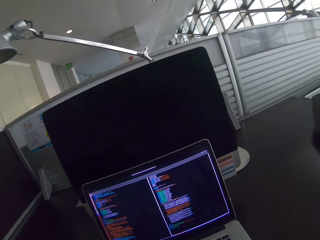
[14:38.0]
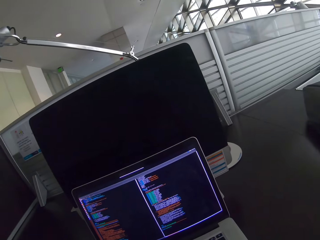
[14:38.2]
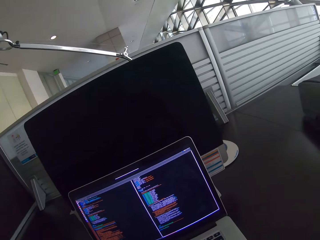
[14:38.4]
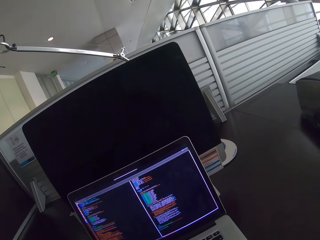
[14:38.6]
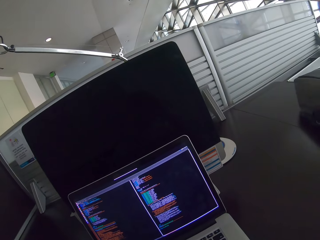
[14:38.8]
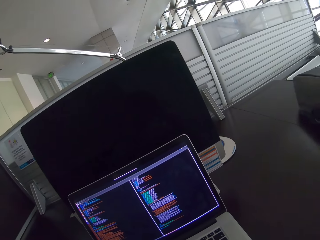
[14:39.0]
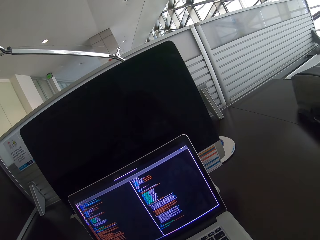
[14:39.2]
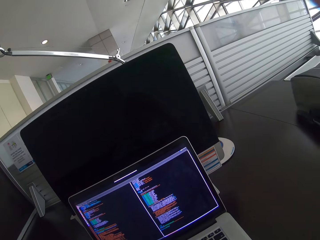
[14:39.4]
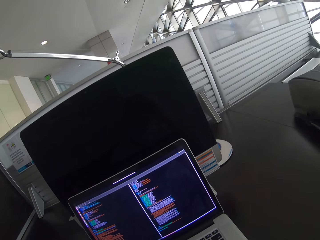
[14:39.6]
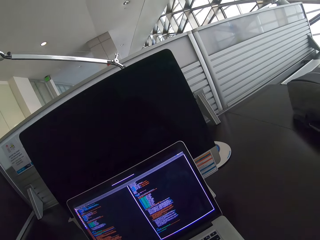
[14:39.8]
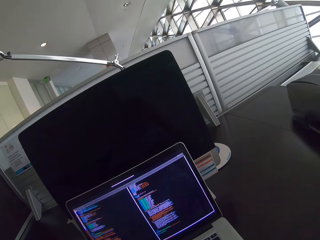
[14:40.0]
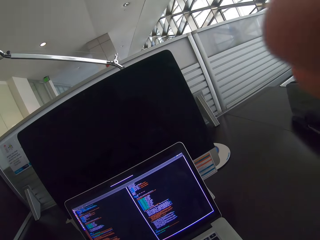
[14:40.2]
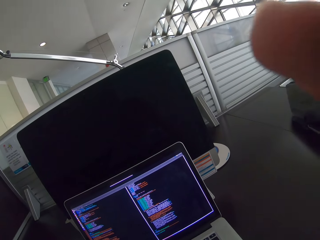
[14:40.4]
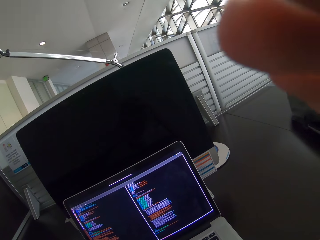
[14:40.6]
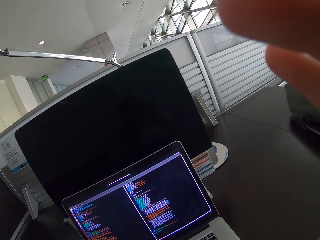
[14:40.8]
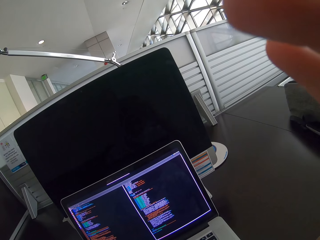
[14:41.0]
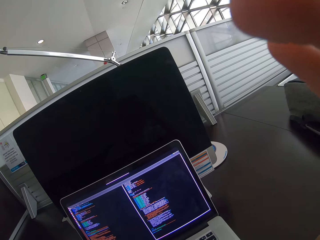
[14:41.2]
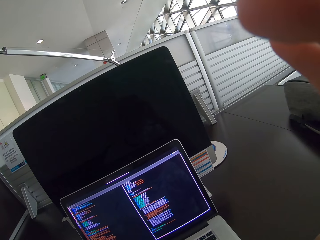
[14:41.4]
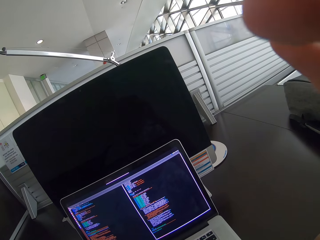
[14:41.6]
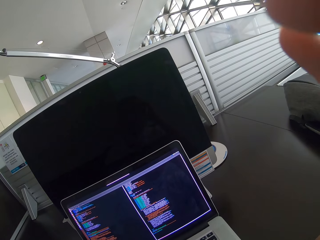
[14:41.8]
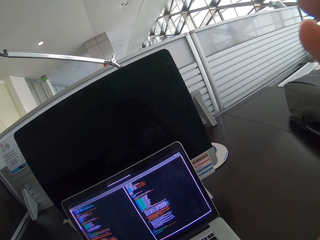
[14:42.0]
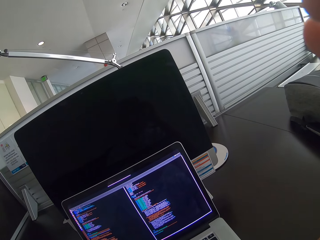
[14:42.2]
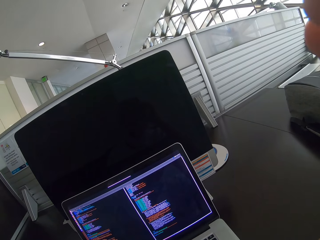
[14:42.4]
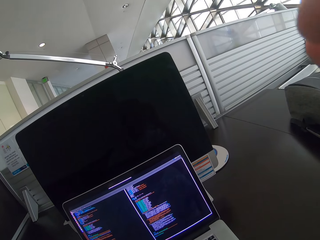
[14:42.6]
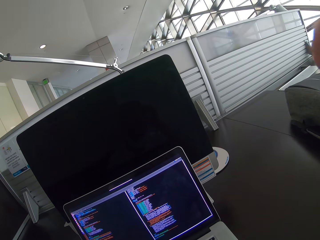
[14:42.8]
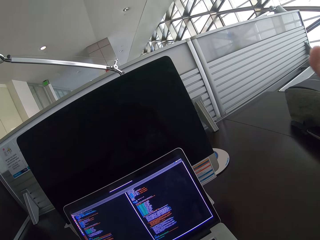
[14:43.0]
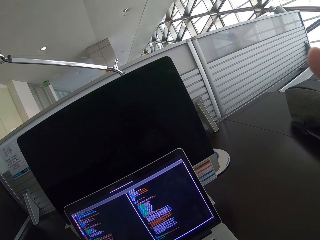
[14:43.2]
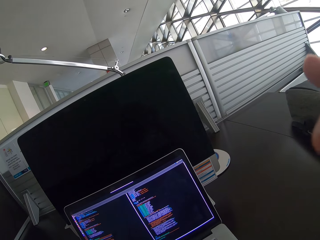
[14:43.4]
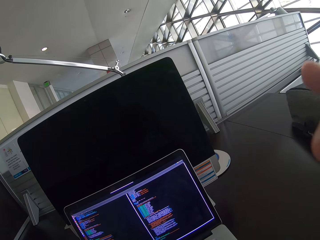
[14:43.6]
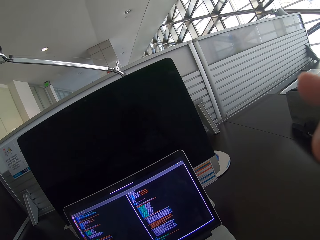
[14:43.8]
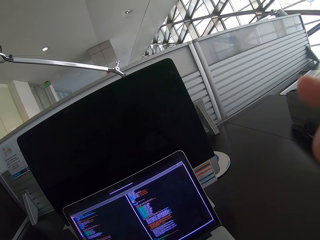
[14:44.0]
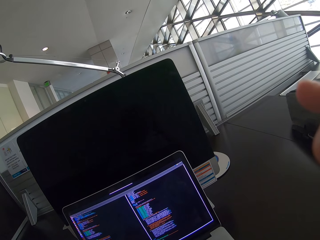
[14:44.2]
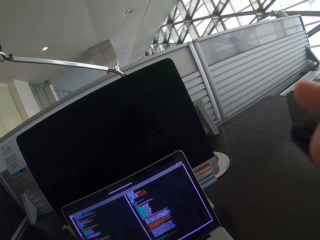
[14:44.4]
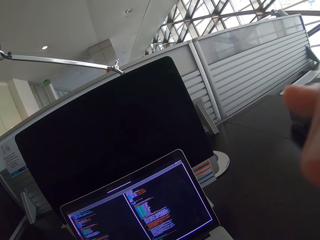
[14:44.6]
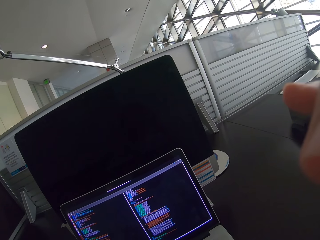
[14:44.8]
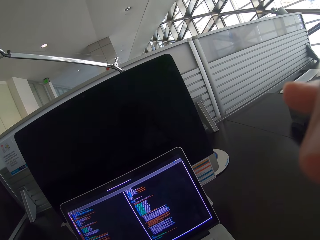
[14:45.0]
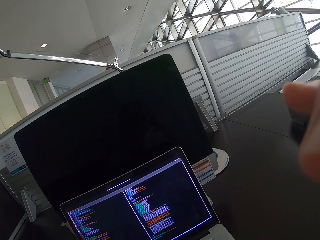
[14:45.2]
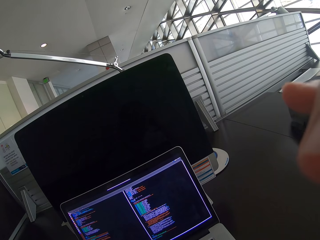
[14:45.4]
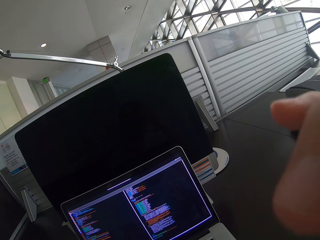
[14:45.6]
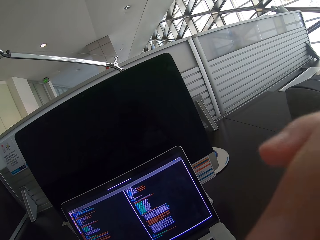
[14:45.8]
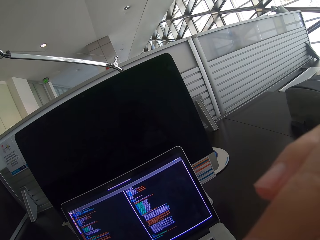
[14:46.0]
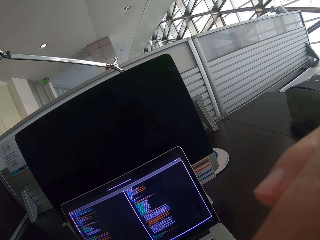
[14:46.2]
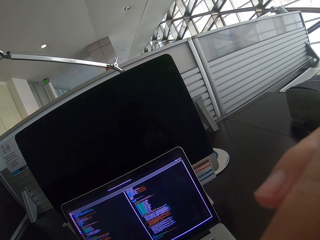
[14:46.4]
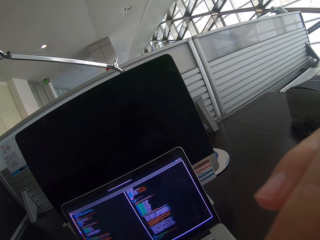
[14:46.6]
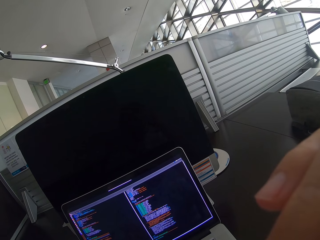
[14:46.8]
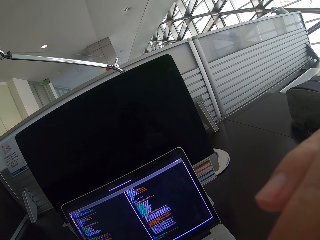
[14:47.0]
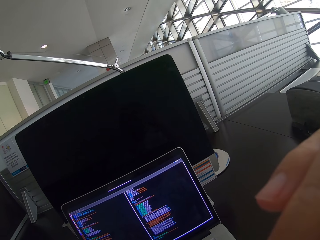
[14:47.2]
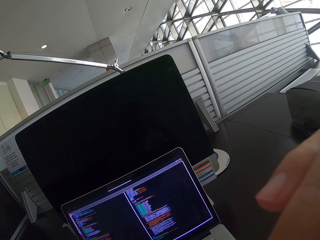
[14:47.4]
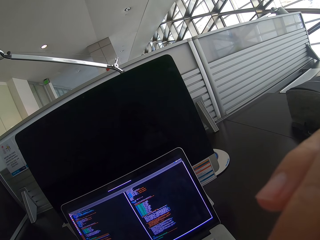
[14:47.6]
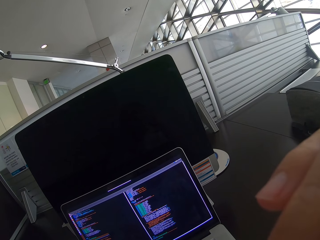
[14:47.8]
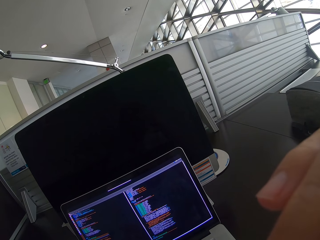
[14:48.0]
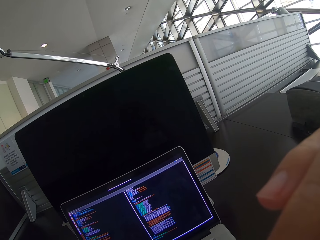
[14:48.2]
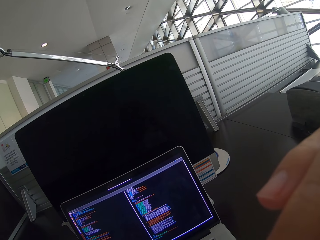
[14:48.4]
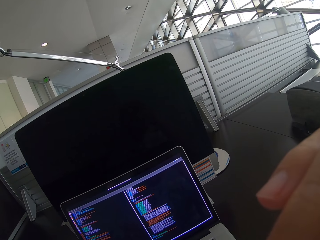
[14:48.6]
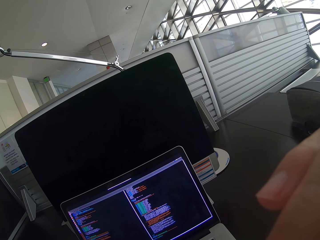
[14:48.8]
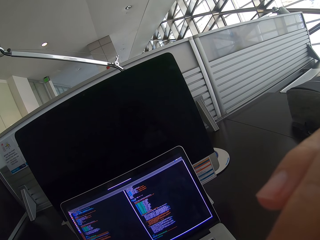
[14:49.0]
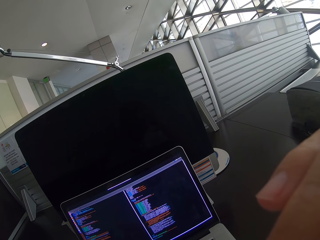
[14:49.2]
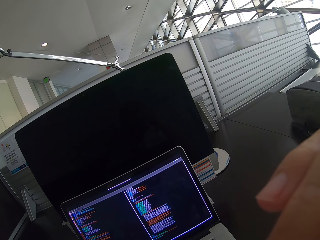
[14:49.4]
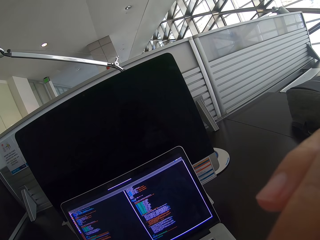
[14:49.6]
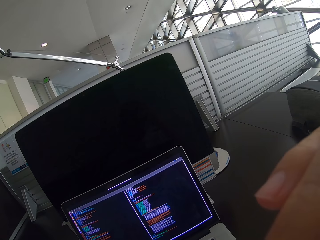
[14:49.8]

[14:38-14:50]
The camera wearer moves the right hand. They stare at a laptop. They rest the right hand.

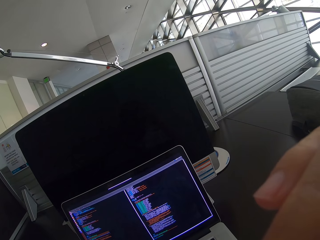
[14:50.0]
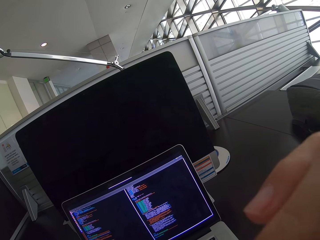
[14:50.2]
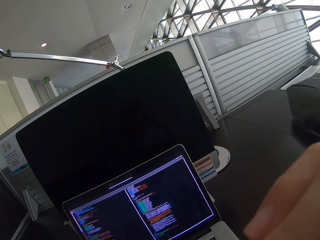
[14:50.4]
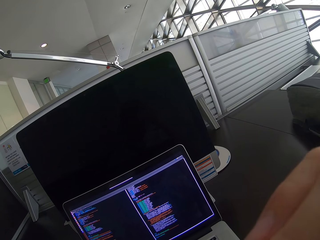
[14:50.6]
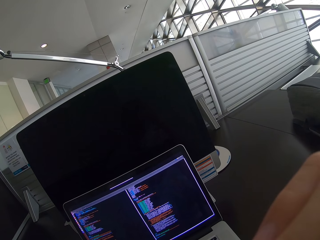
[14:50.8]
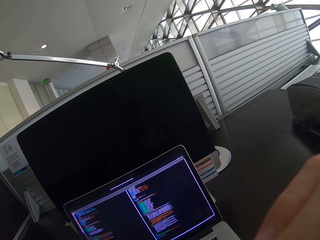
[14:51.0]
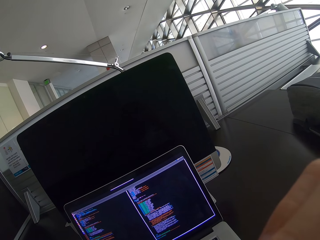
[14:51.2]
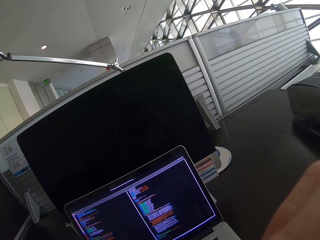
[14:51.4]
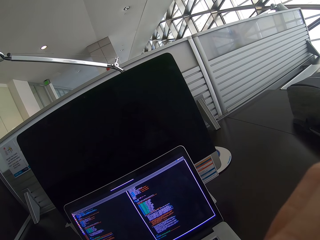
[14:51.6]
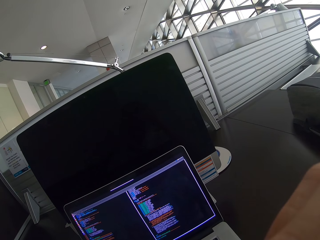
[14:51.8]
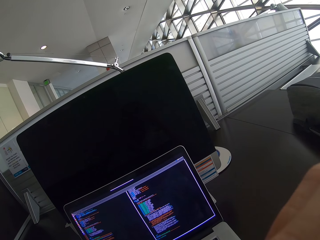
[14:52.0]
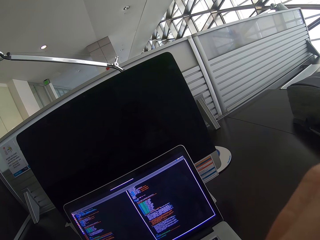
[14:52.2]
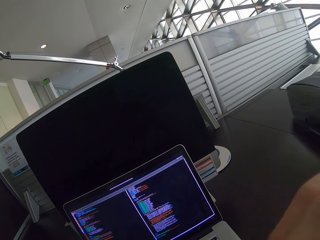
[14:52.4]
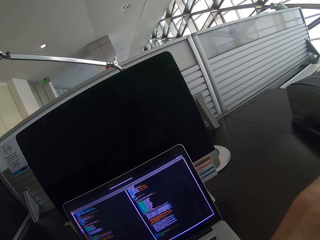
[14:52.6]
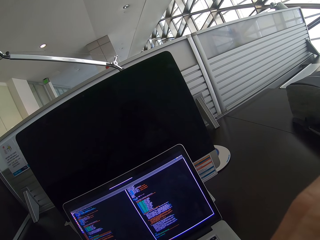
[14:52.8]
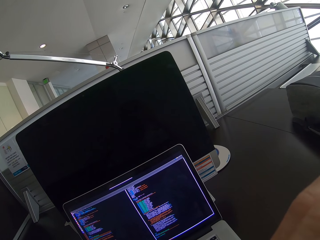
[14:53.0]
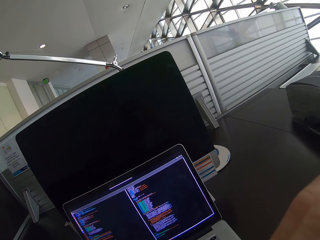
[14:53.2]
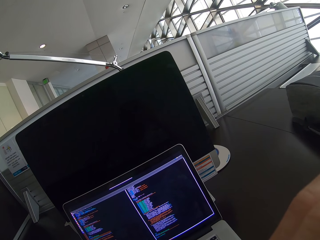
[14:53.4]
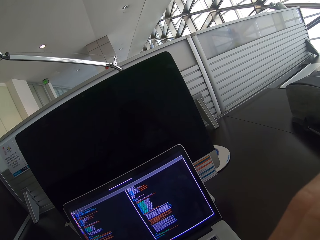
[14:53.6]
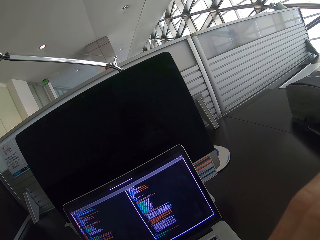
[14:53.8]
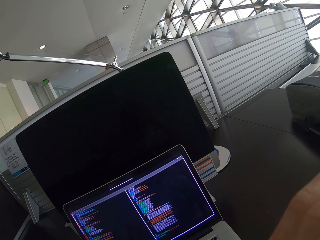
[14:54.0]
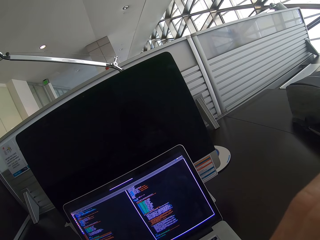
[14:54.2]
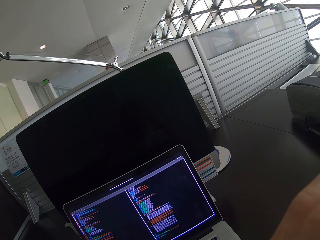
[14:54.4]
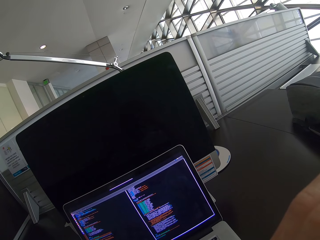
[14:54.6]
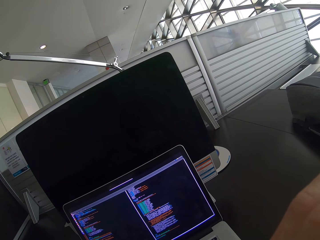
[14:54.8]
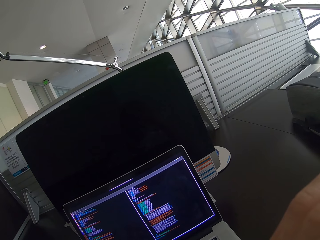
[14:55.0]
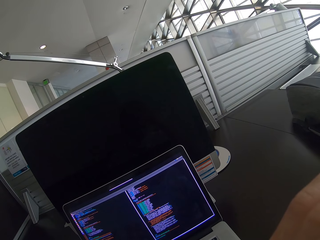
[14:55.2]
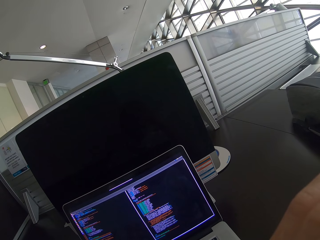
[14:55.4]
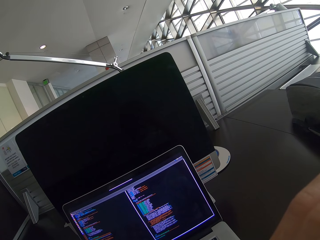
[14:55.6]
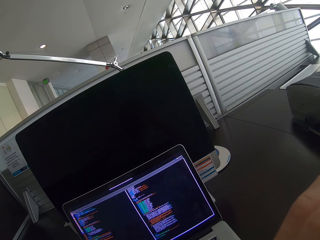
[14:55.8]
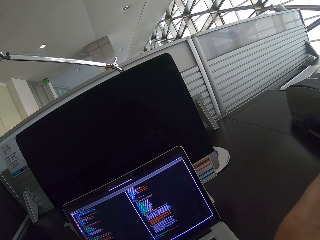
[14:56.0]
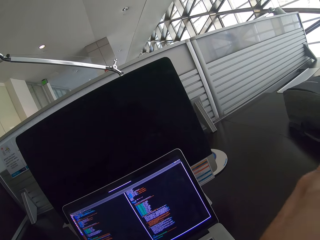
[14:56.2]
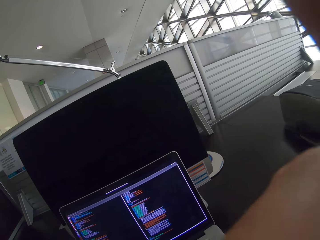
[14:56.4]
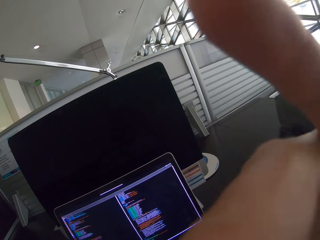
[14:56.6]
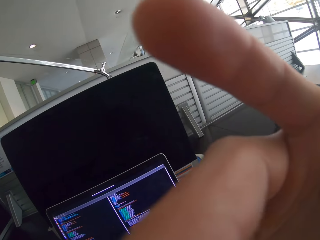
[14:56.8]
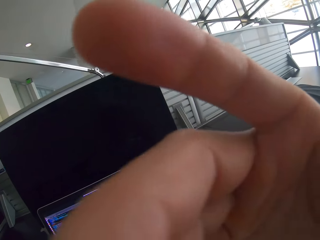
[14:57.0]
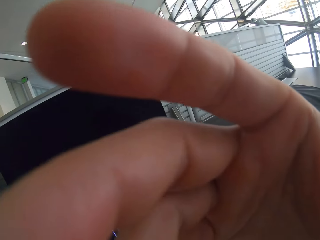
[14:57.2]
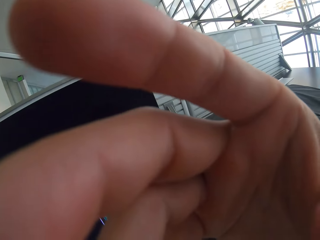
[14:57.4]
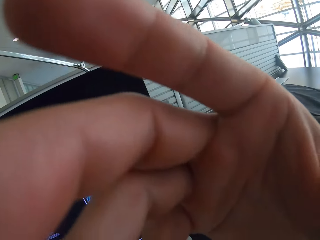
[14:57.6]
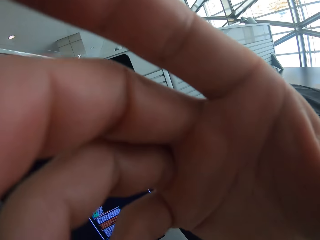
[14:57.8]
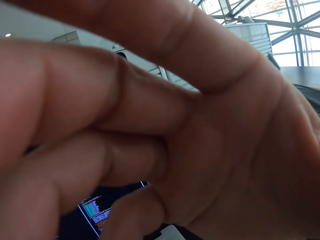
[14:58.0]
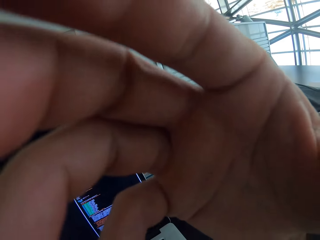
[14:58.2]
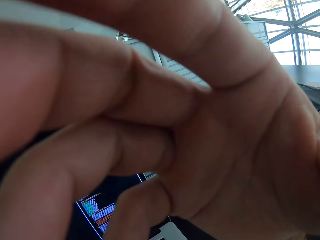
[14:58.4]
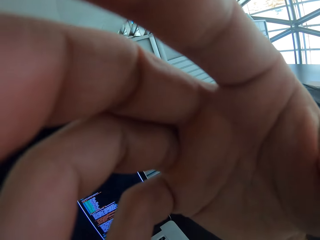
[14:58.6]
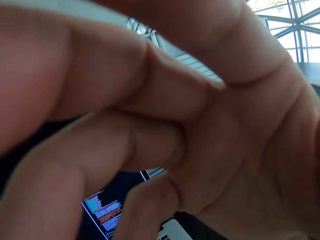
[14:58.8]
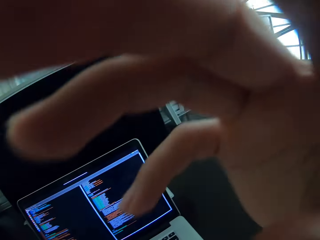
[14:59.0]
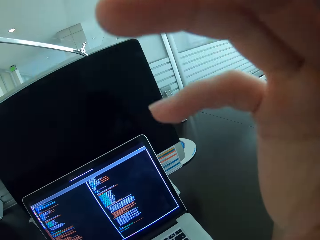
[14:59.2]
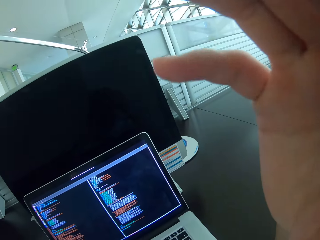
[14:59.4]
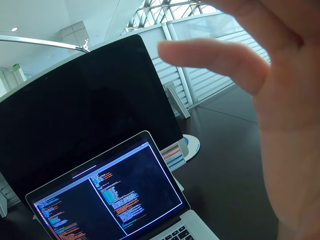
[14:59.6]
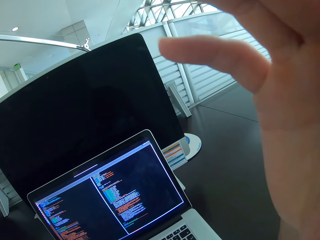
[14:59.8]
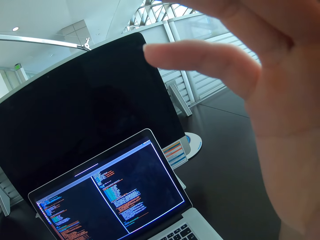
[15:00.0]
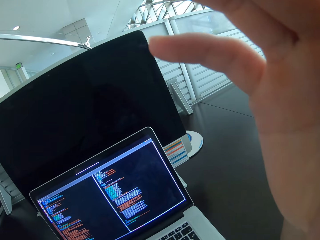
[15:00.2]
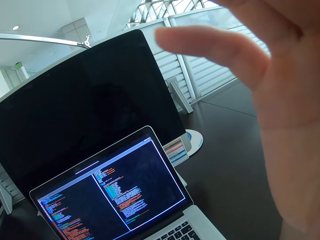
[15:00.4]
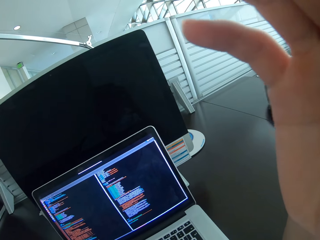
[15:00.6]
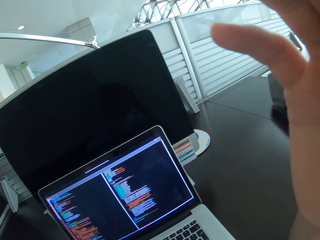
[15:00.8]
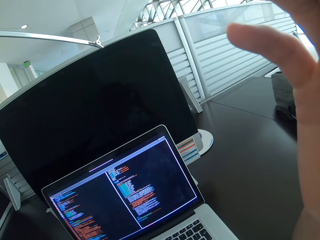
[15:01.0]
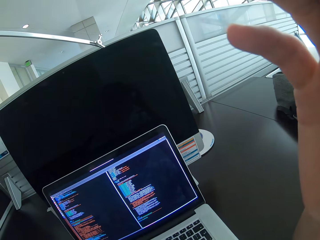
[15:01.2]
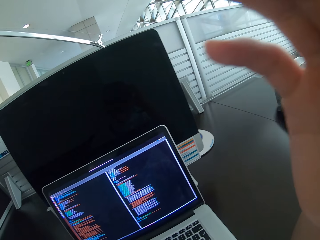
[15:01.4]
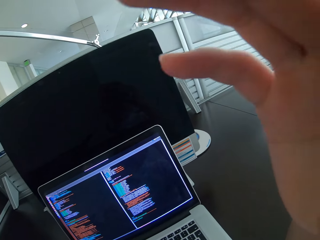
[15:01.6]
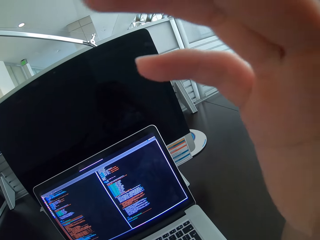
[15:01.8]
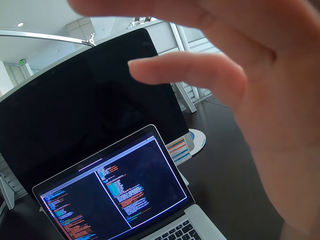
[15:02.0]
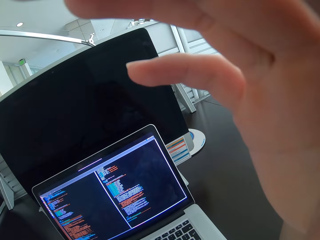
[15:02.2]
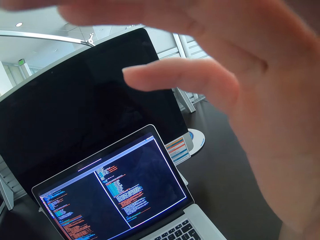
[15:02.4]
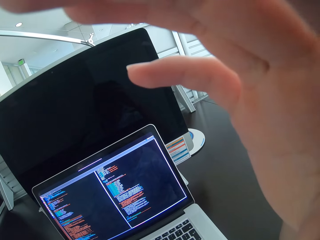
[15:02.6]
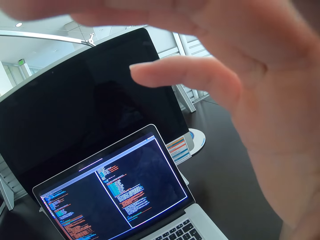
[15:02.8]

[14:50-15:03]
The camera wearer moves the right hand on the face. He holds his head with the right hand.
